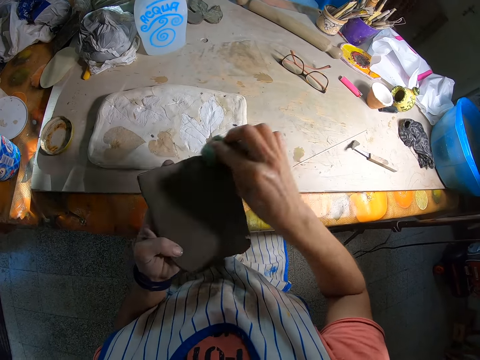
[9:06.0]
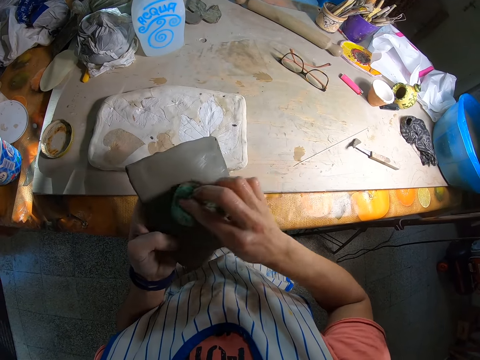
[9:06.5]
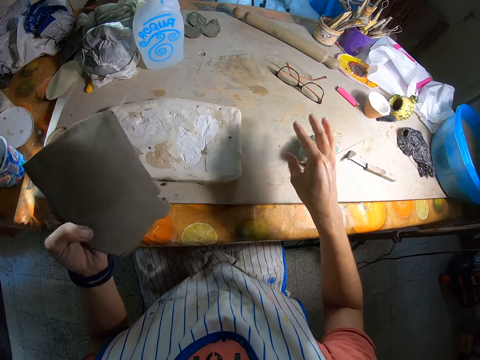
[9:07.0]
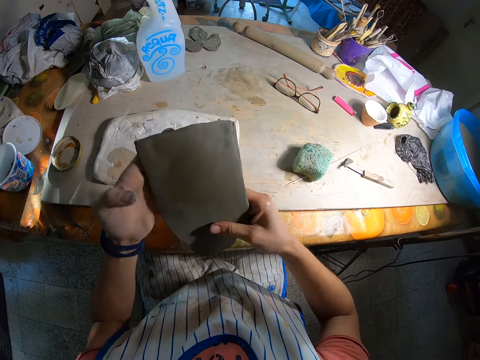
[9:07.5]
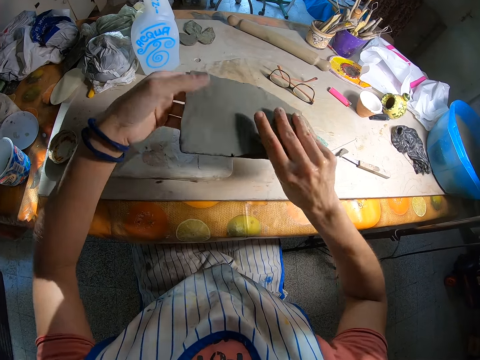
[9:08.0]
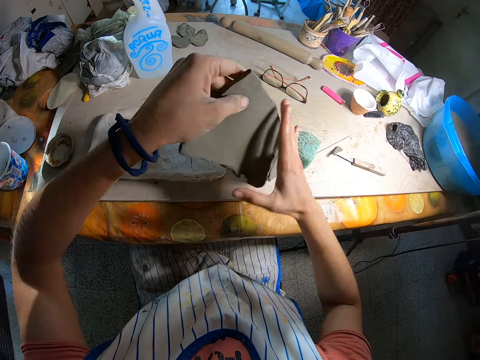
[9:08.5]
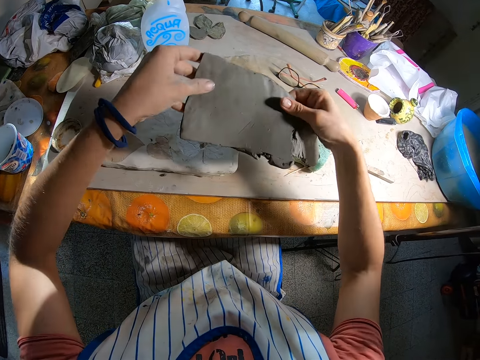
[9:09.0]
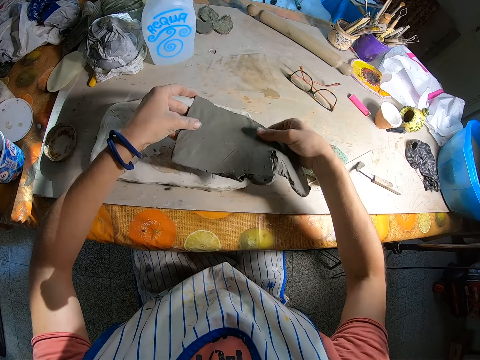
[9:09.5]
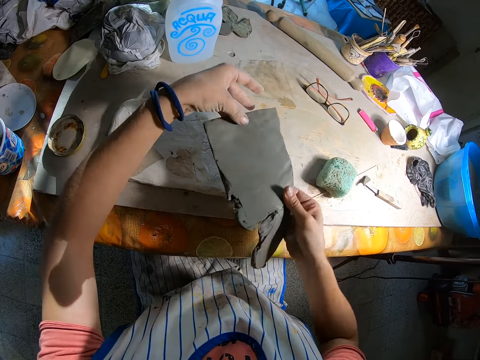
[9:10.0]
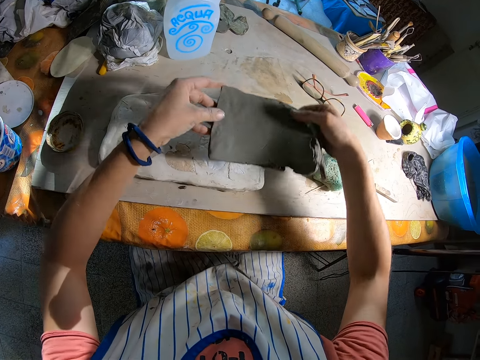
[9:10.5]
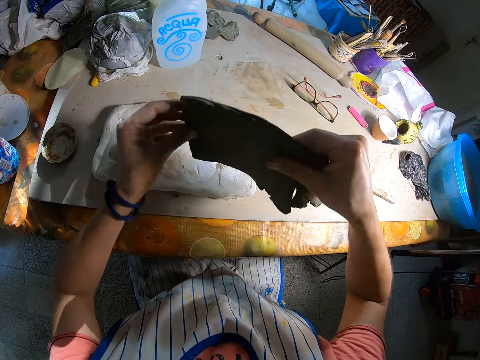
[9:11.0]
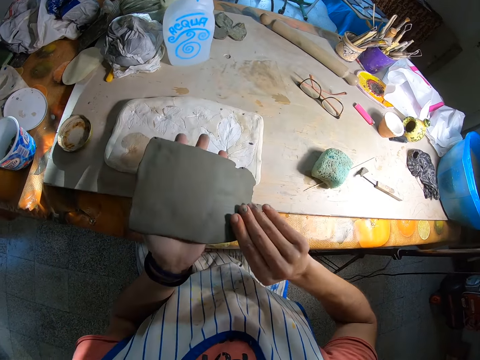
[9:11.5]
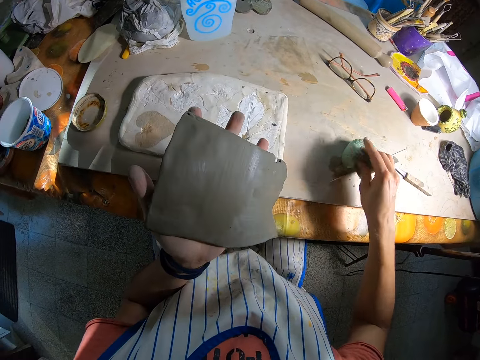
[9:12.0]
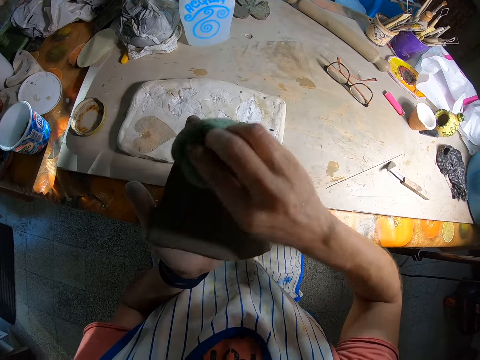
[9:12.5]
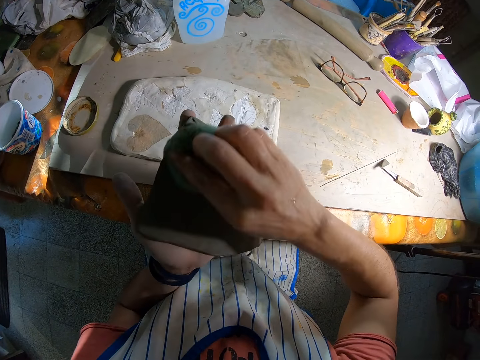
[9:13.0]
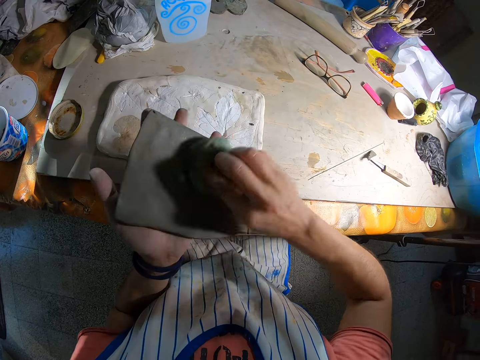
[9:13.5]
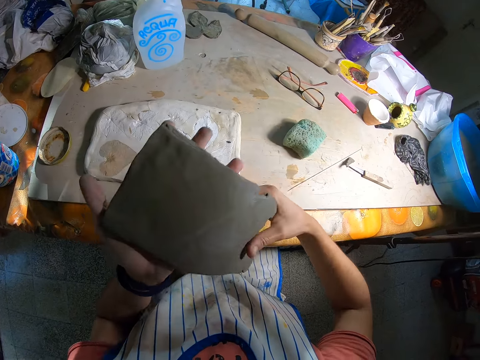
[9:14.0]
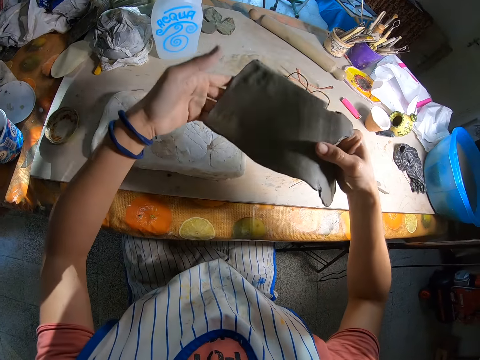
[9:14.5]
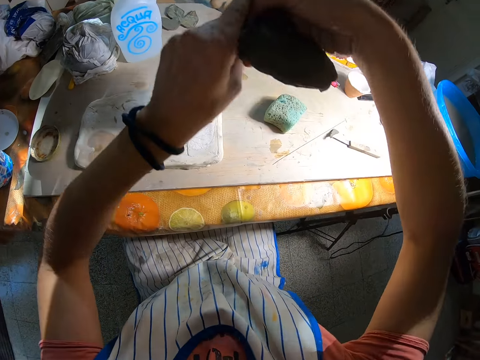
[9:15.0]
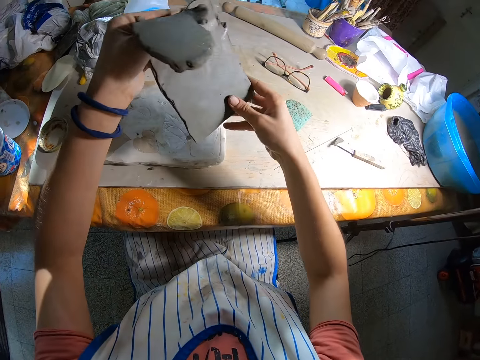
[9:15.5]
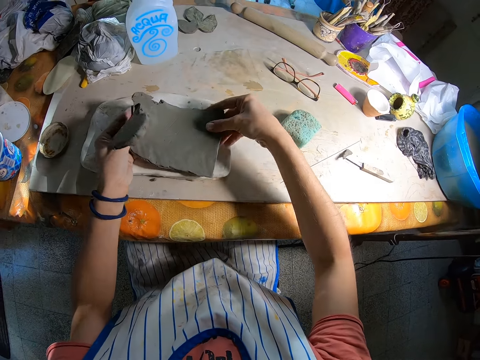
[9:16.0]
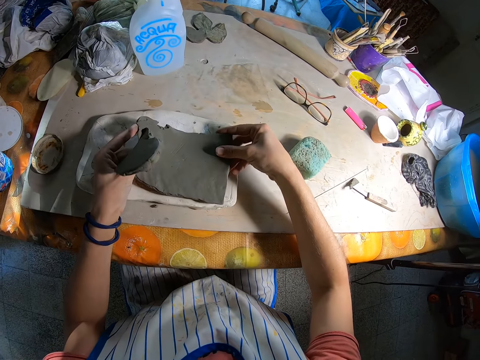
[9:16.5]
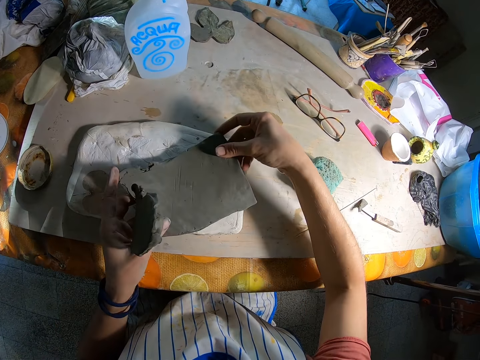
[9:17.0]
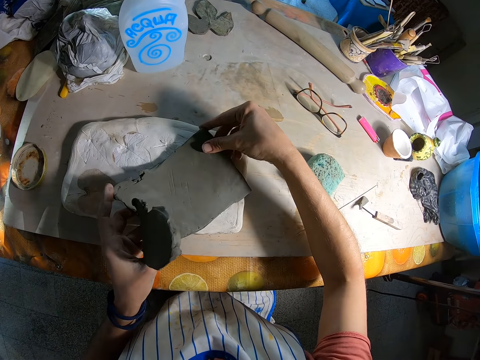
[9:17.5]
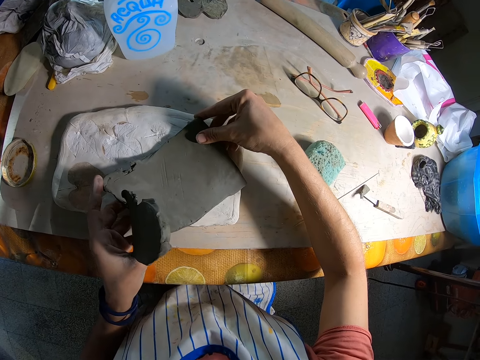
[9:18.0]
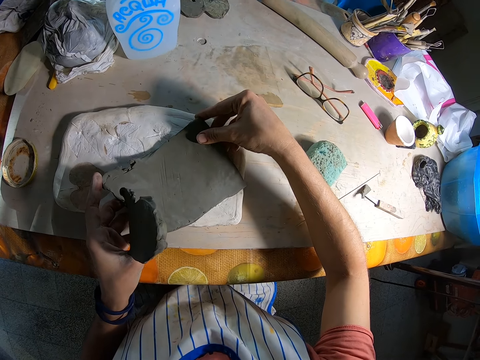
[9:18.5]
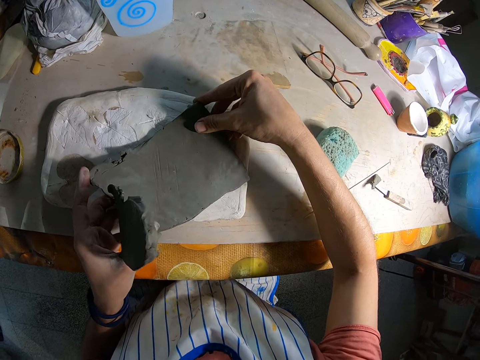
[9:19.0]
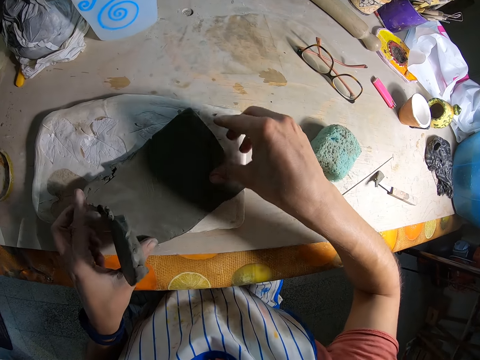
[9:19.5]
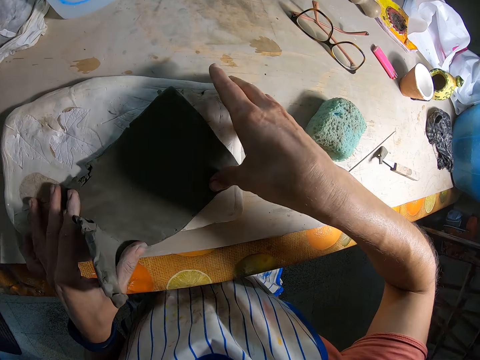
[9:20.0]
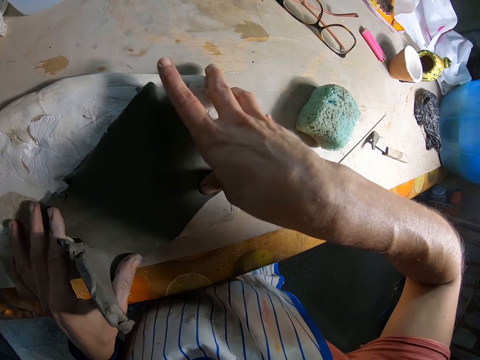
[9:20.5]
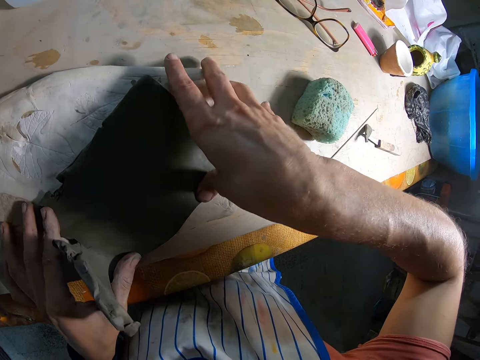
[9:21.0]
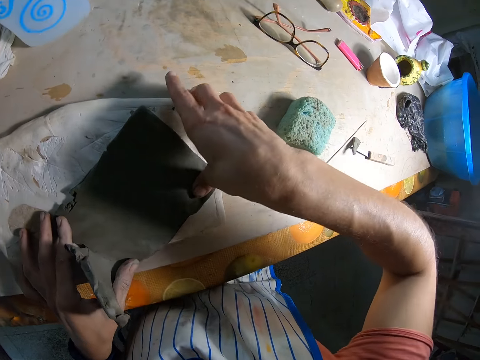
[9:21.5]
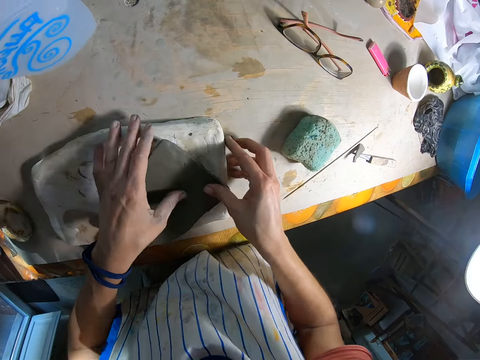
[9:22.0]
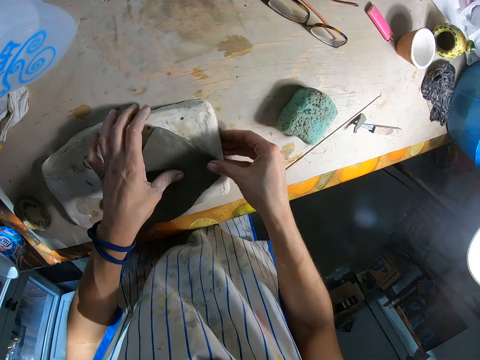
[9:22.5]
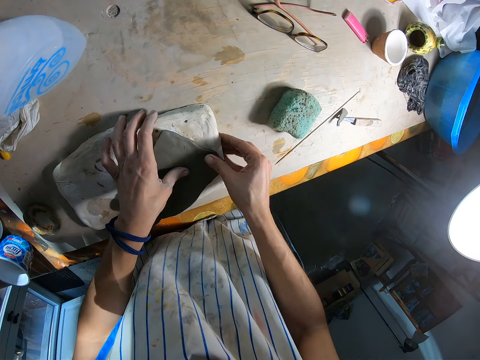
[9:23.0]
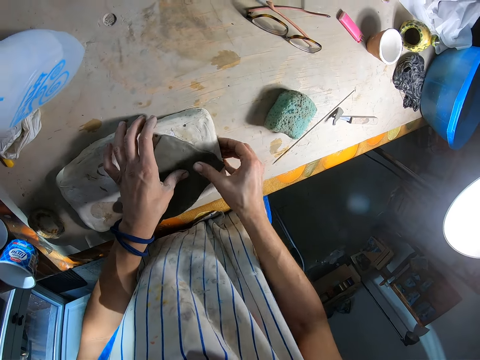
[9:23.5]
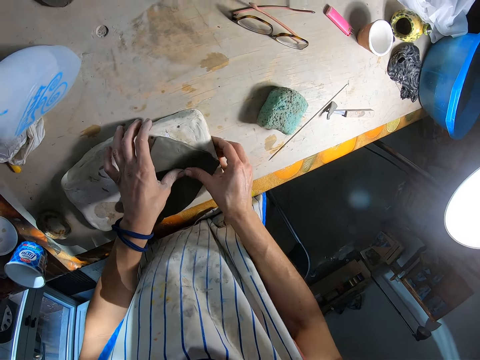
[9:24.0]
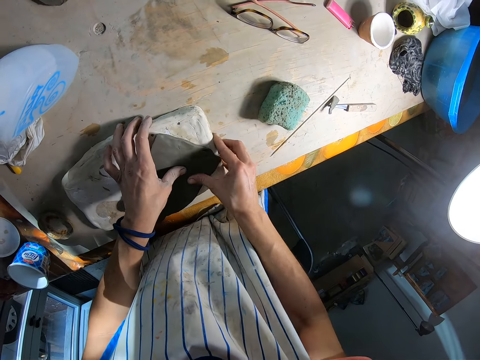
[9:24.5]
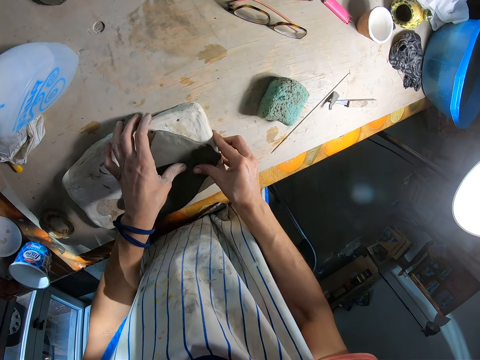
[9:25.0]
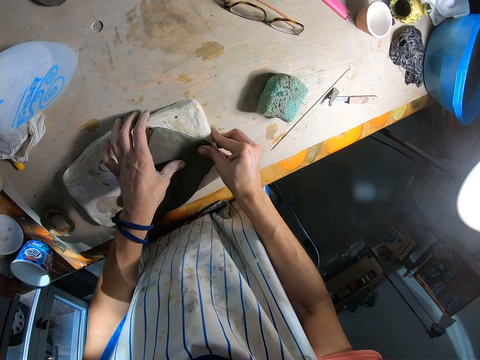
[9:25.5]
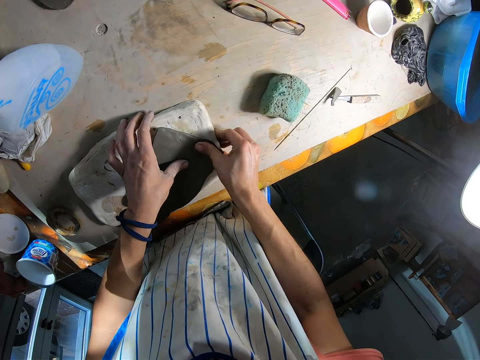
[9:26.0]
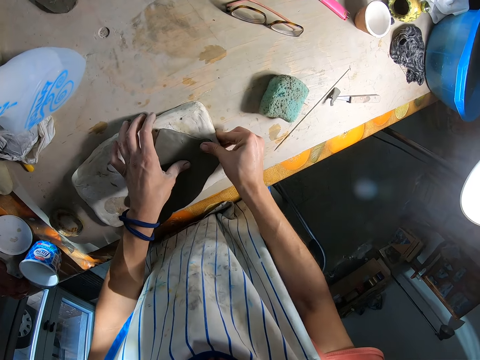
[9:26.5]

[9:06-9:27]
The camera wearer drops the foam in his right hand on the table. He holds the mold with both hands. He turns the mold in his right hand. He holds the mold with both hands. He turns the mold with his hands. He picks up the foam from the table with his right hand. He wipes the mold with the foam in his right hand. He drops the foam in his right hand on the table. He holds the mold with both hands. He turns the mold with his right hand. He holds the mold with both hands. He picks up the clay with both hands. He presses the clay on the white mold with both hands. He puts the clay on the pottery.

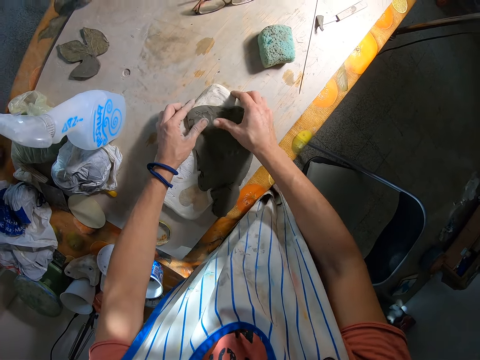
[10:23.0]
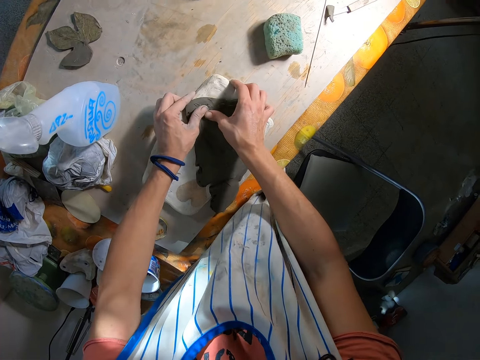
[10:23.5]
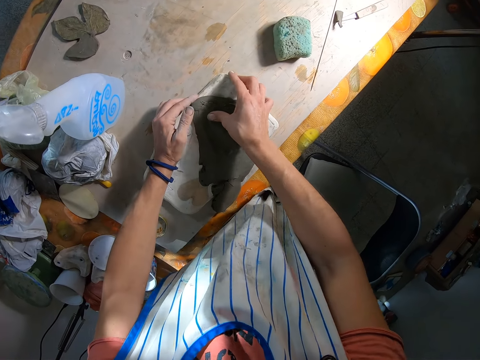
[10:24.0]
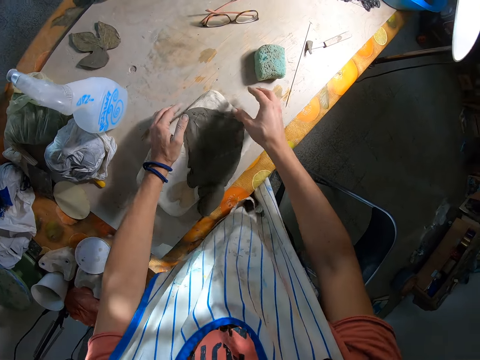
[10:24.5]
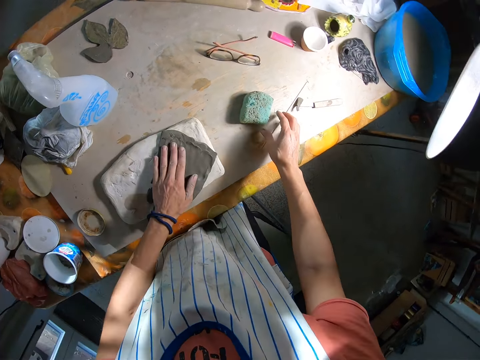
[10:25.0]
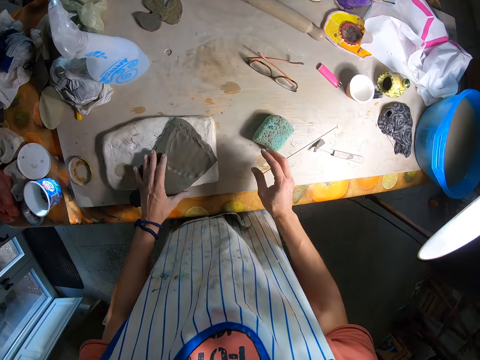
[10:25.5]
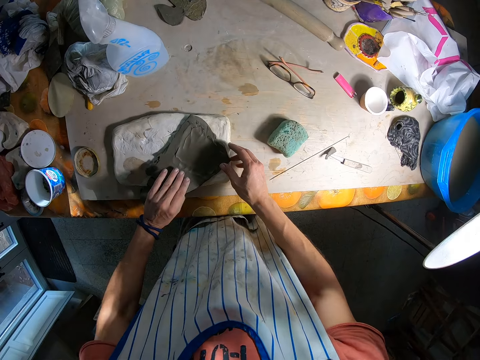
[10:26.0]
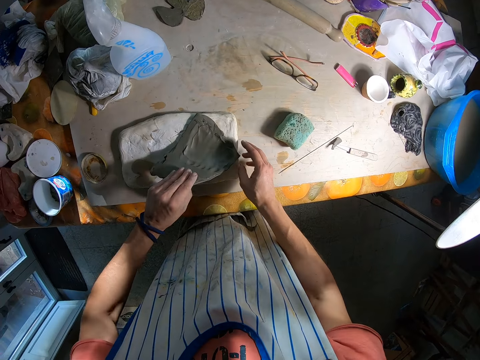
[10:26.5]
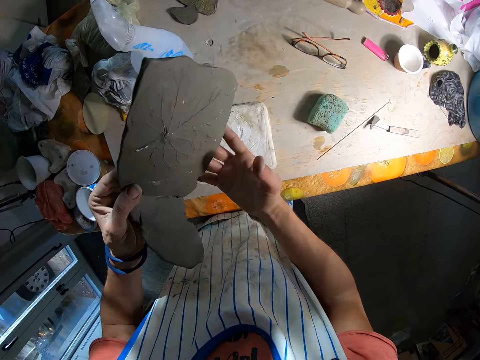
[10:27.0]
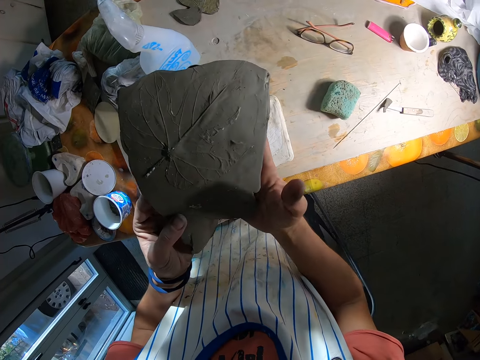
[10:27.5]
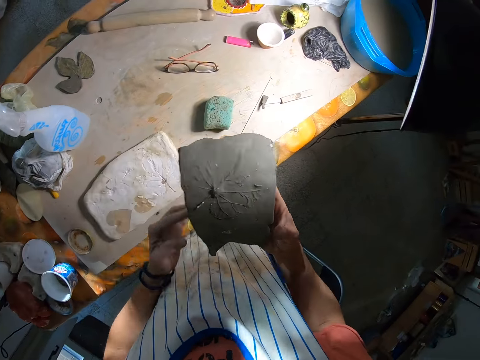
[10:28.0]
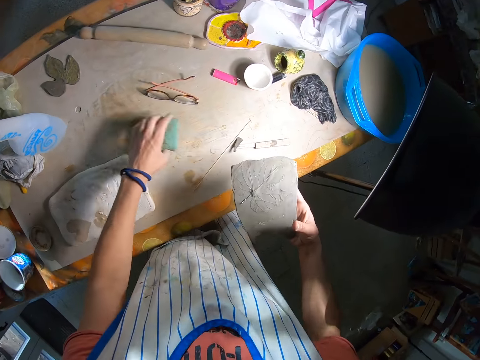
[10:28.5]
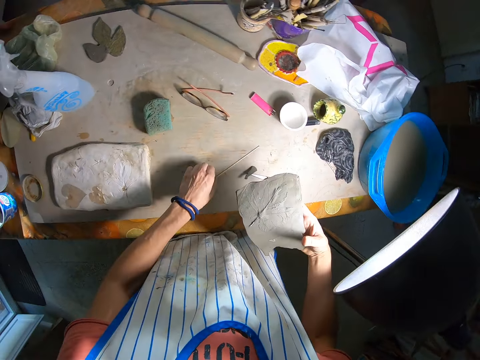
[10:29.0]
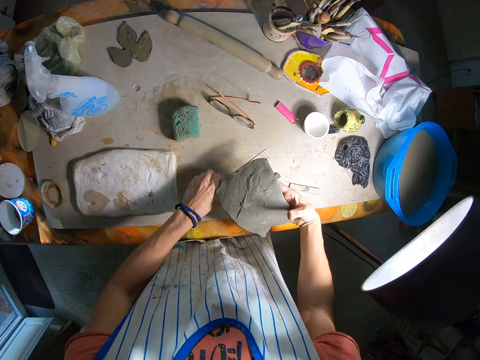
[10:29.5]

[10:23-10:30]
The camera wearer touches the table with her right hand. She picks up the clay from the white mold with her left hand. She holds the clay with her right hand. She shifts the foam on the table with her left hand. She picks up a pin from the table with her left hand.
